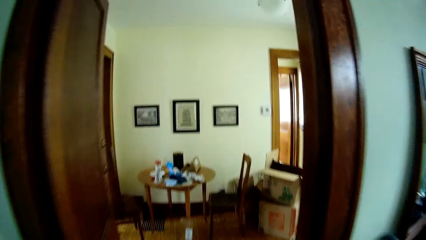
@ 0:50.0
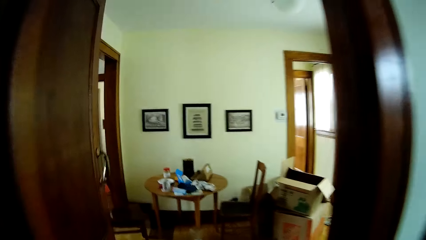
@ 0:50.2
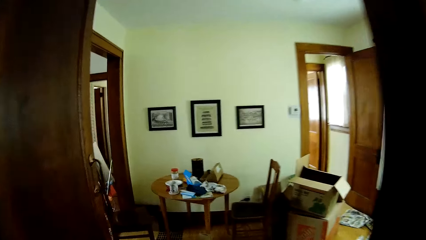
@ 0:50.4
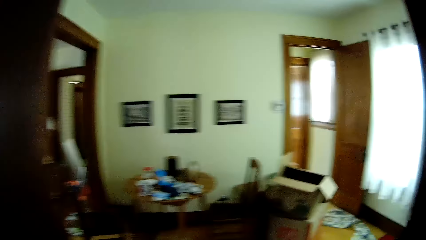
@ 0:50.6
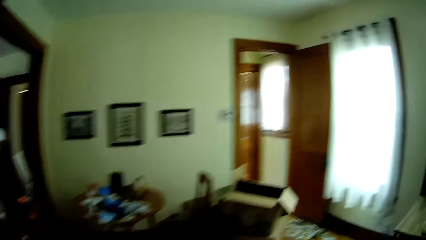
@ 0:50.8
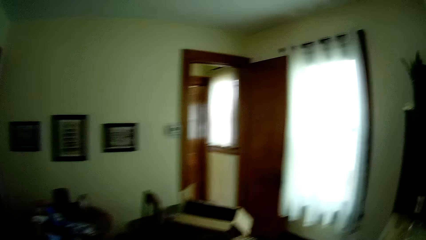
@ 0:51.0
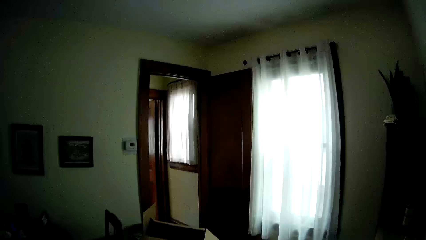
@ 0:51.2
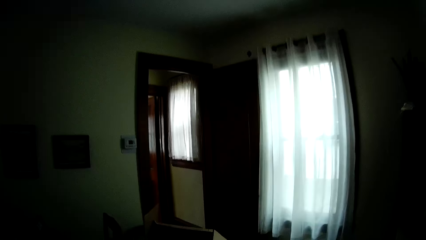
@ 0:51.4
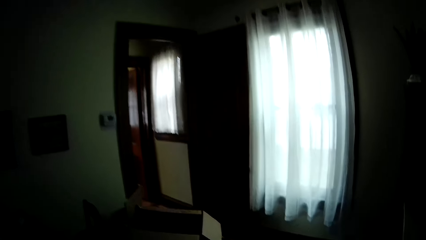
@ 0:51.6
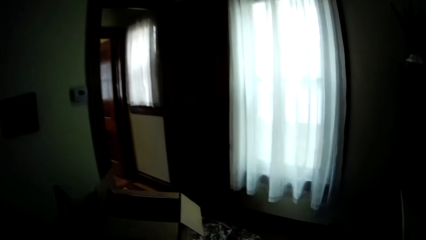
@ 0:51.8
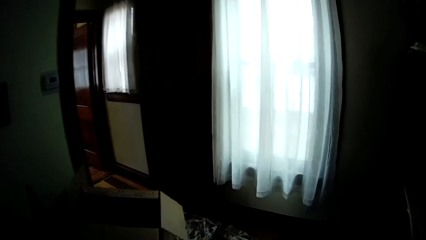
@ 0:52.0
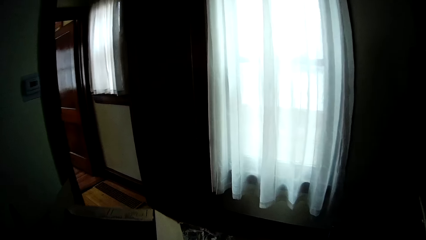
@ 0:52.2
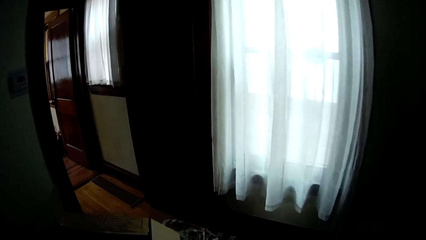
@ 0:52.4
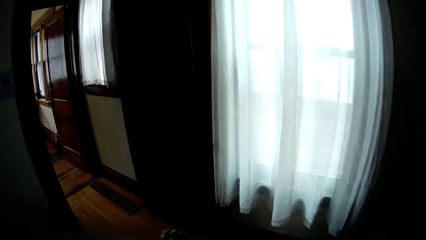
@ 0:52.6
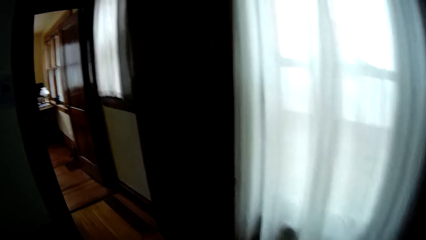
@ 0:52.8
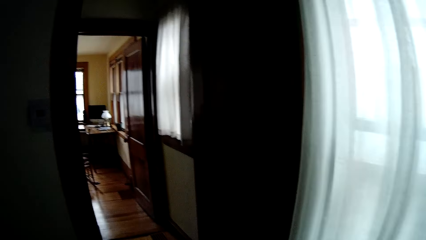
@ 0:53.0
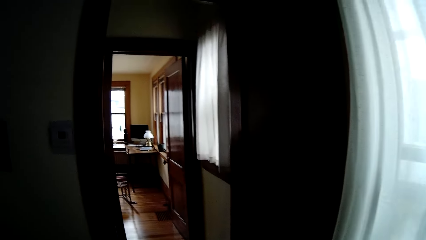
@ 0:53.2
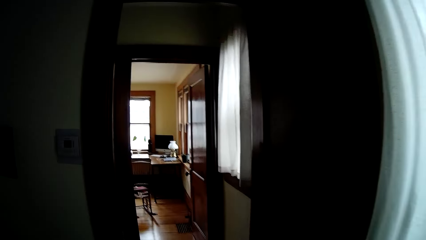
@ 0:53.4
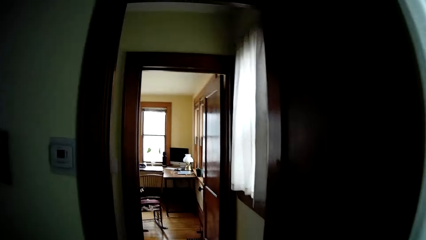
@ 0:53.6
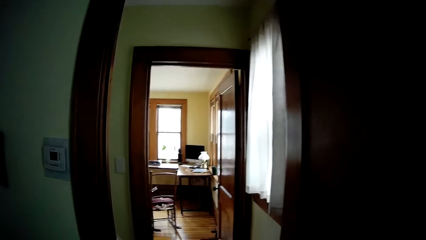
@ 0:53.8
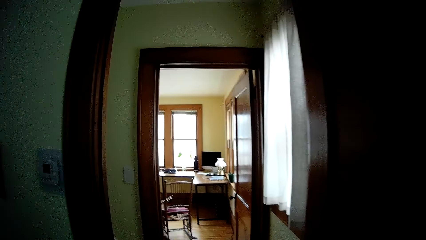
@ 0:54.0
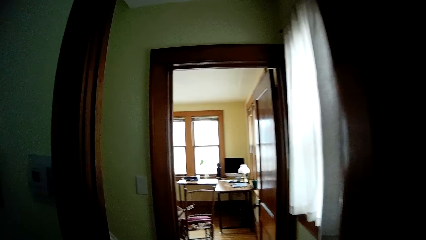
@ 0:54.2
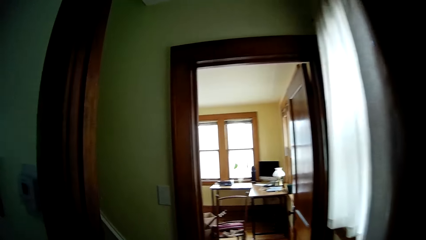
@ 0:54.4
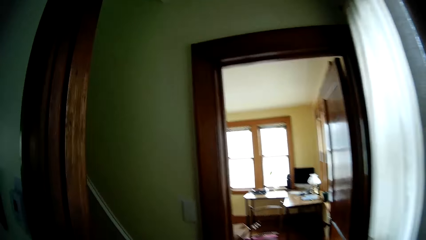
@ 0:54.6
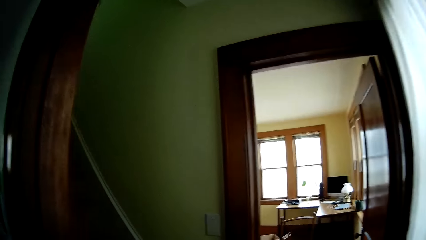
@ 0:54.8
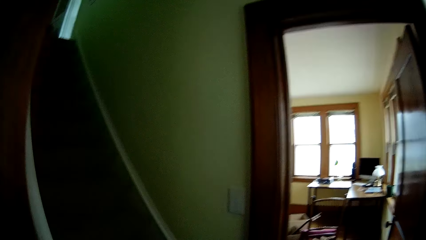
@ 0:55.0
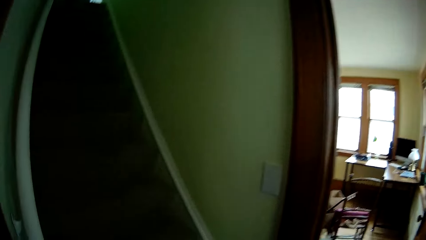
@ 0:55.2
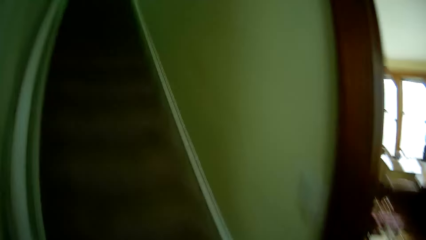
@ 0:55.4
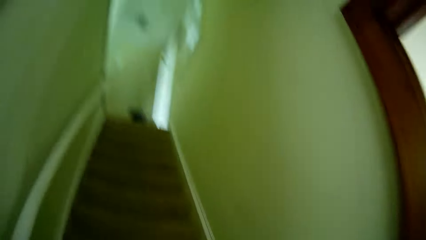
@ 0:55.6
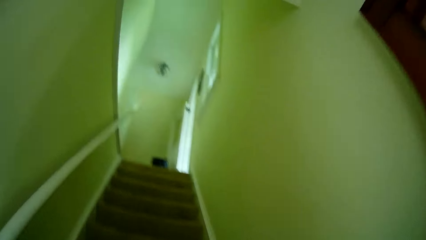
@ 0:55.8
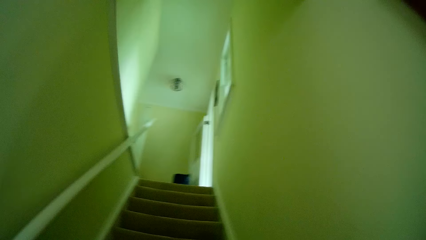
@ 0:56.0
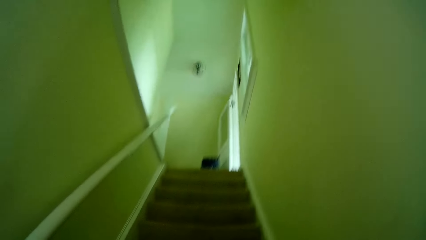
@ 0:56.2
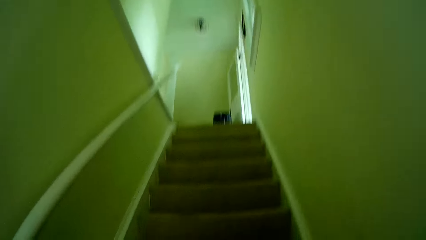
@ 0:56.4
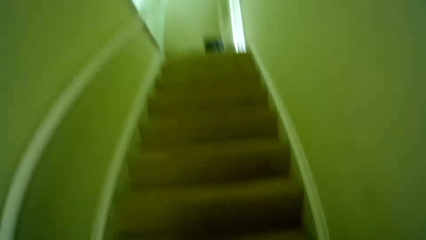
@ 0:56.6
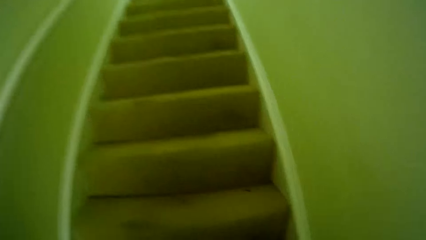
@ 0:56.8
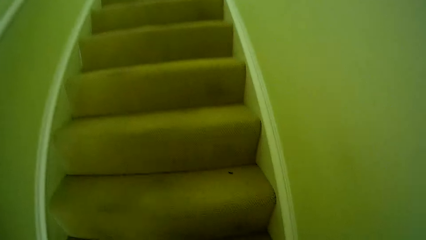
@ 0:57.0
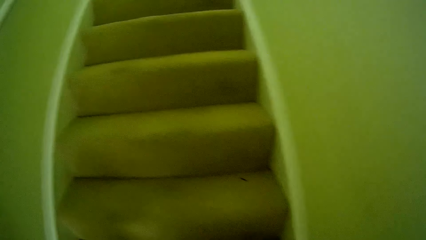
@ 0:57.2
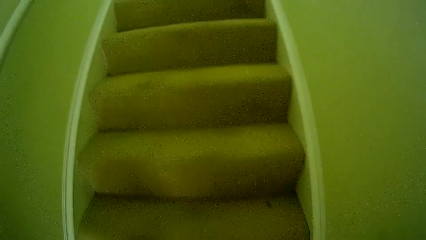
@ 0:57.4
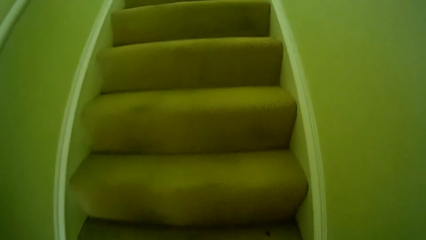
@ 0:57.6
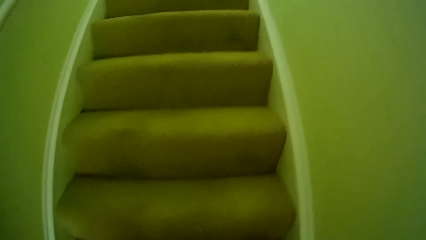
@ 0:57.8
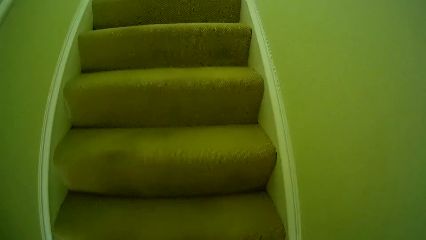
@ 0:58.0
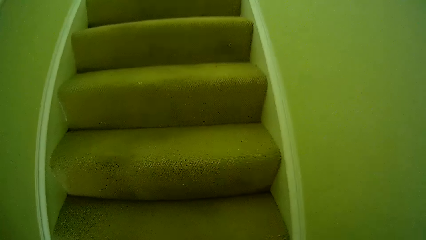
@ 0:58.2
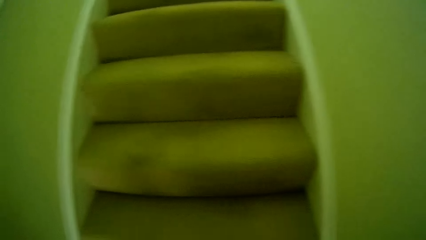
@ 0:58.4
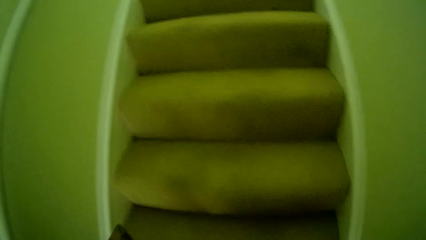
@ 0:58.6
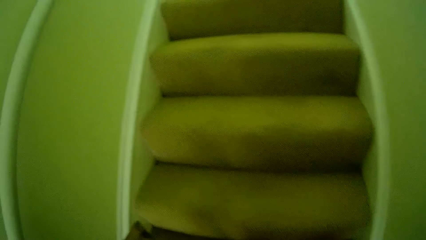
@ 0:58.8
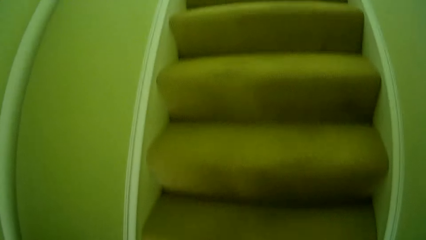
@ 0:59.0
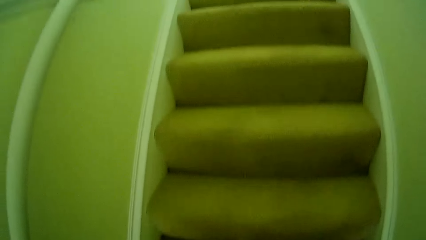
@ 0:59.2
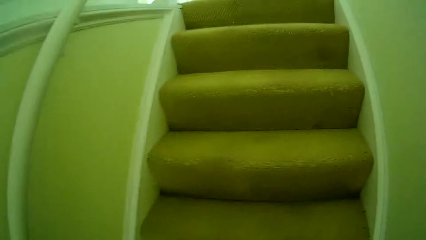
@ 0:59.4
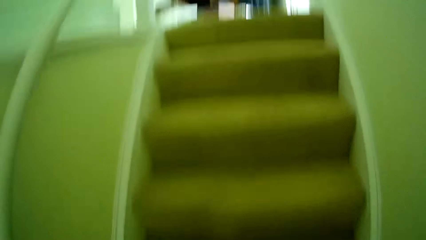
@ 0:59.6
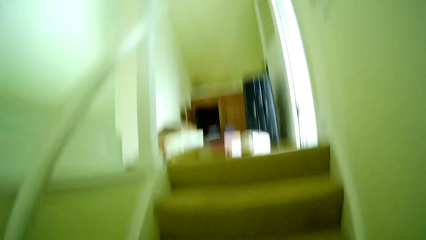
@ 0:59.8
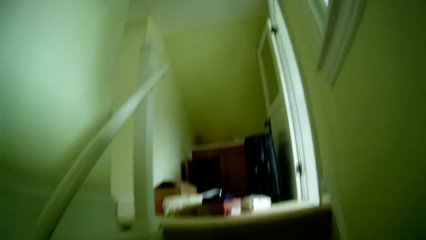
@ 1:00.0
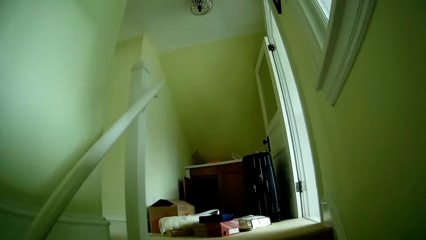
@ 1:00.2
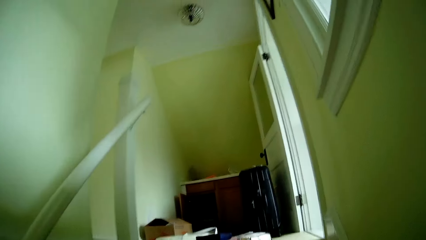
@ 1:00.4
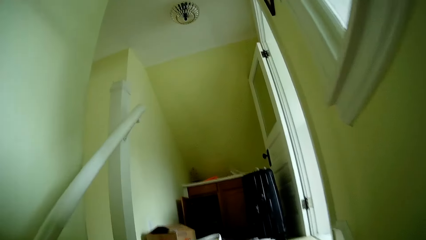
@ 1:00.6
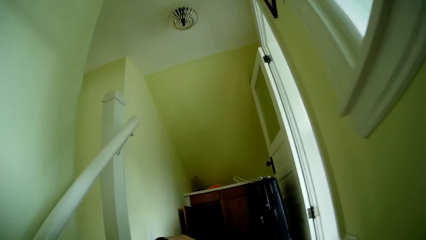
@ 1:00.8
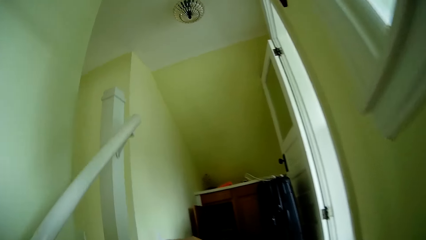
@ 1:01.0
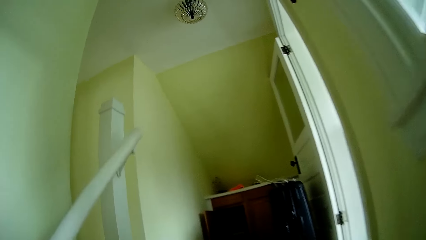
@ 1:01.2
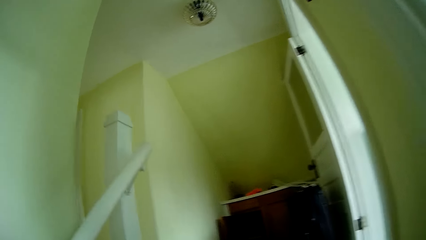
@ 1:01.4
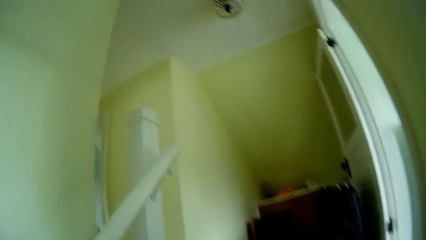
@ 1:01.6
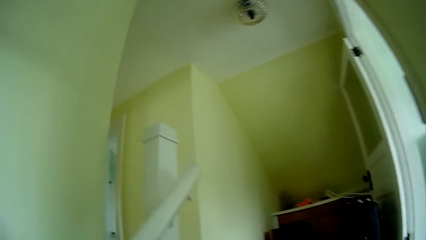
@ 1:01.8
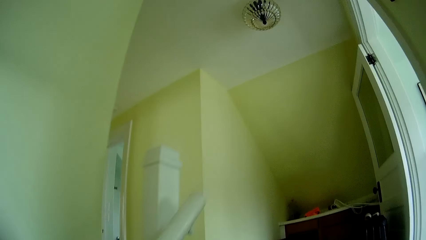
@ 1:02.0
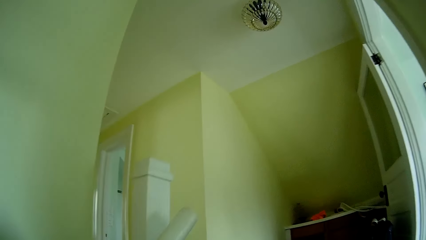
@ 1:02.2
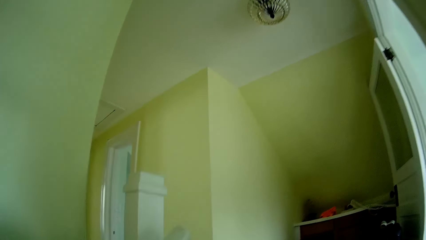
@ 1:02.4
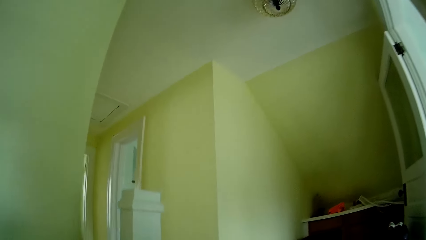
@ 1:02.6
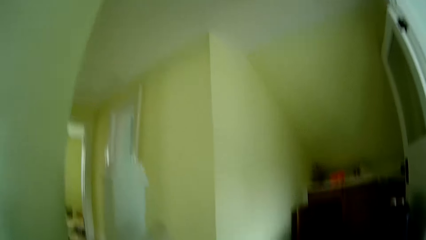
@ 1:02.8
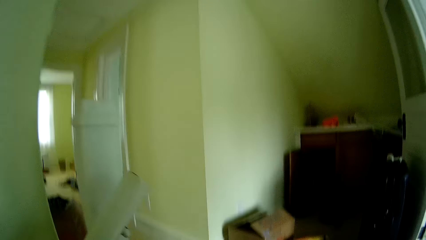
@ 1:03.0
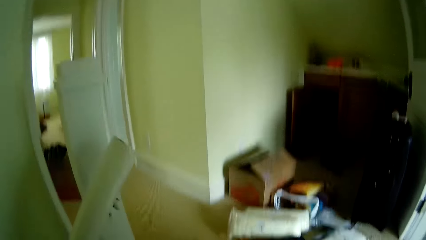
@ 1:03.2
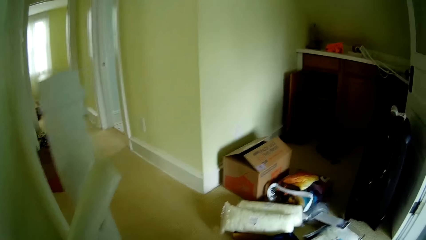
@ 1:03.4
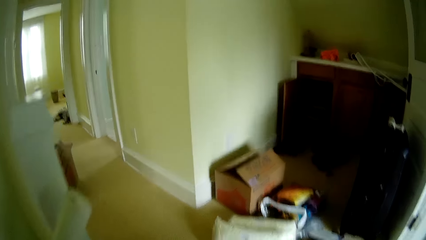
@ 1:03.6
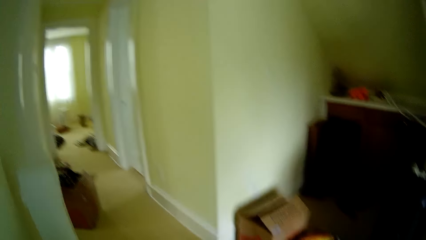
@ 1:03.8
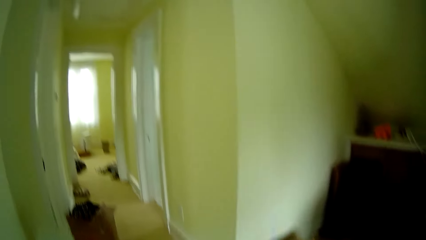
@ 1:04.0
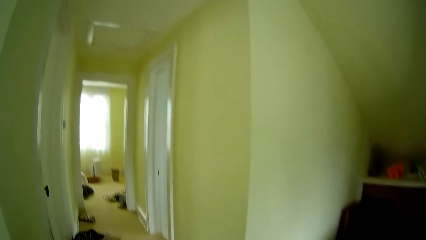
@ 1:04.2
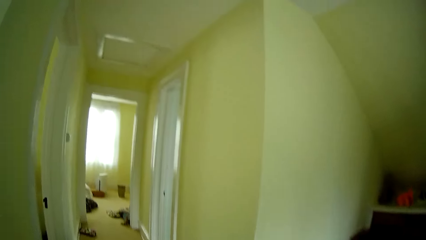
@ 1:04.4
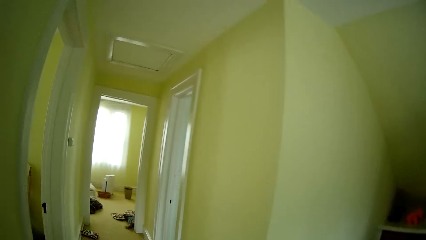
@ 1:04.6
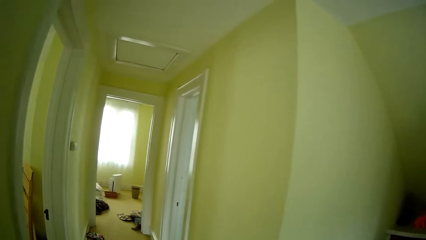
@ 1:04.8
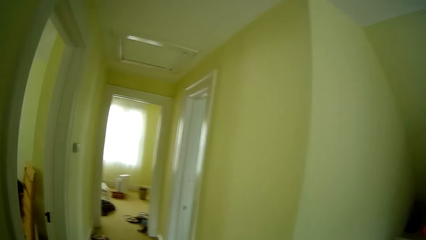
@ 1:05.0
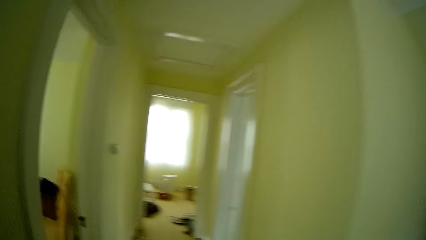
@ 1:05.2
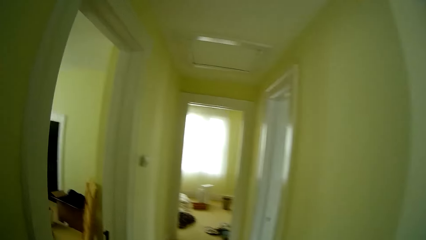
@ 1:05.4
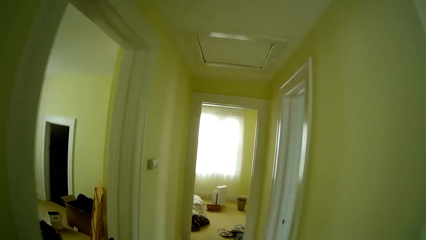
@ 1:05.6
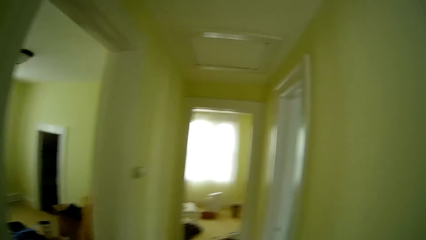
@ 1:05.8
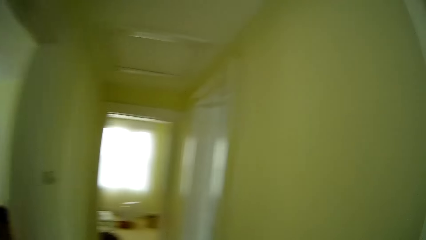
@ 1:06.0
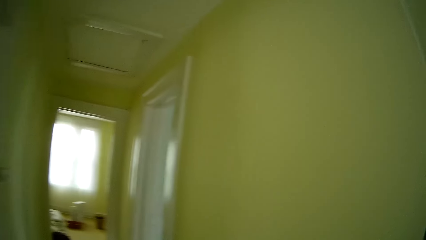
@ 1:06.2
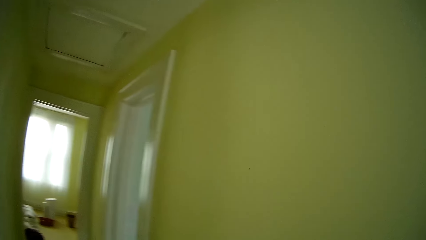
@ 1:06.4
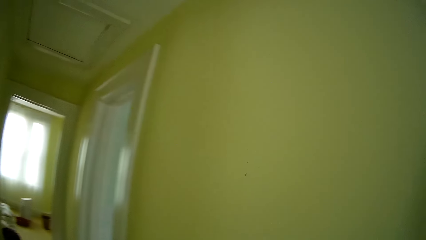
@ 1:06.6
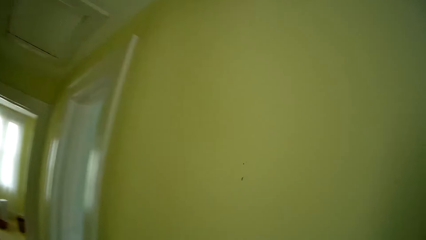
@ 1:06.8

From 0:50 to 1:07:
The camera wearer walks up the staircase. They walk.
